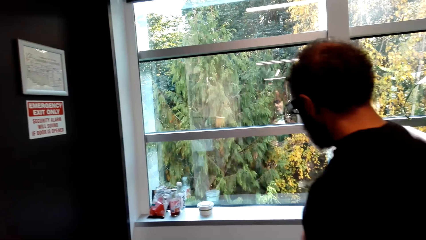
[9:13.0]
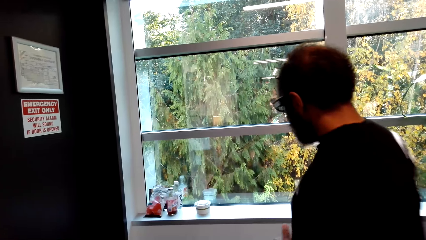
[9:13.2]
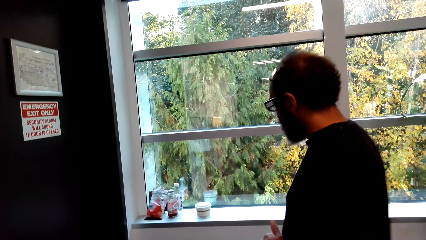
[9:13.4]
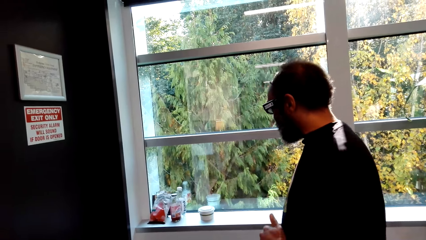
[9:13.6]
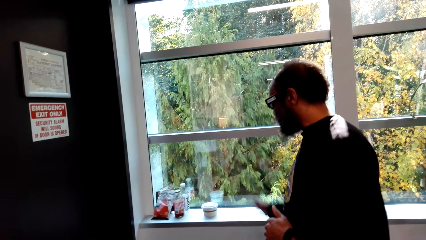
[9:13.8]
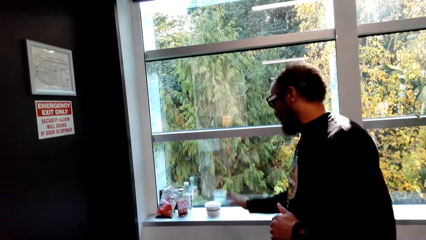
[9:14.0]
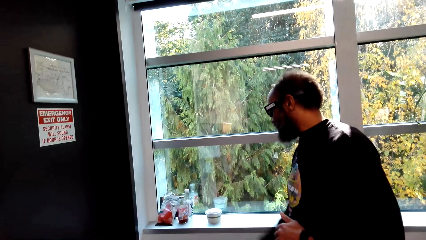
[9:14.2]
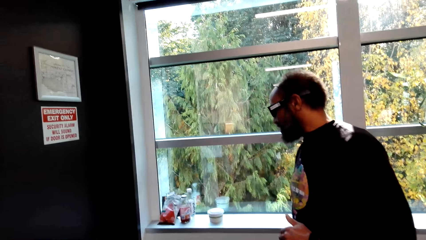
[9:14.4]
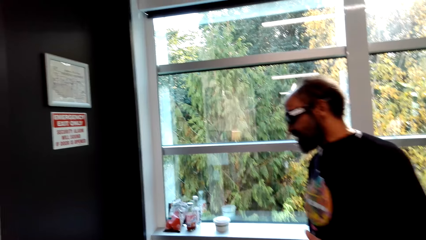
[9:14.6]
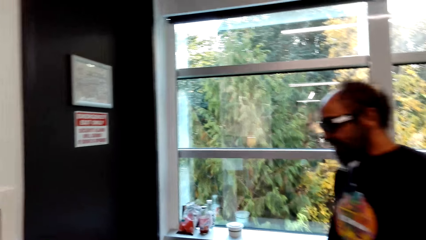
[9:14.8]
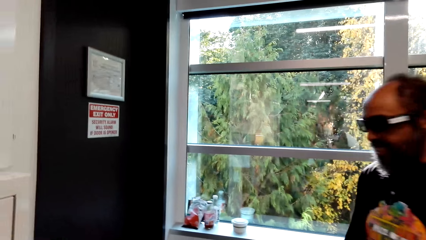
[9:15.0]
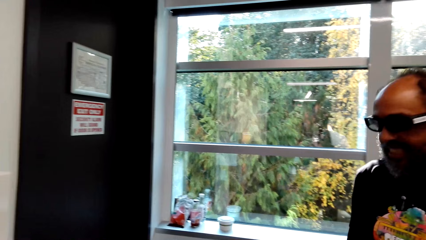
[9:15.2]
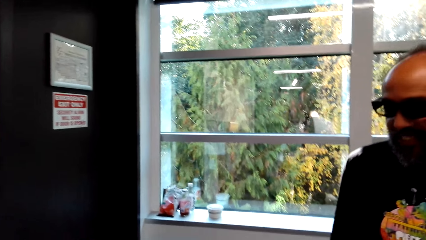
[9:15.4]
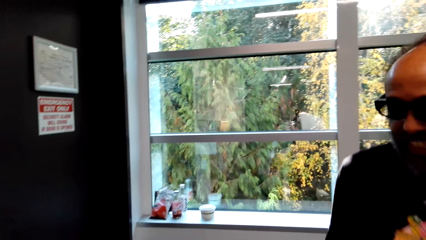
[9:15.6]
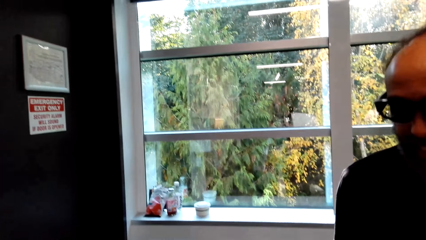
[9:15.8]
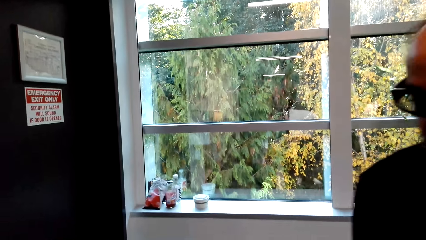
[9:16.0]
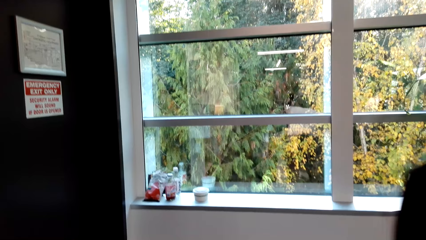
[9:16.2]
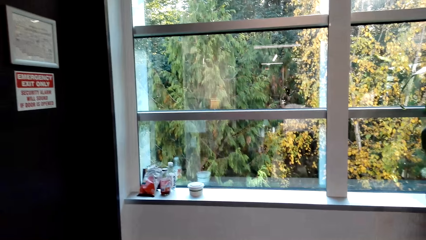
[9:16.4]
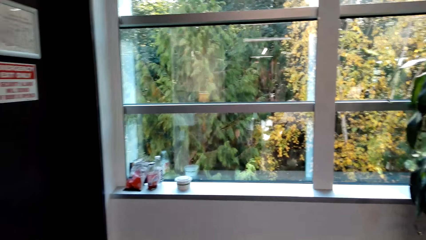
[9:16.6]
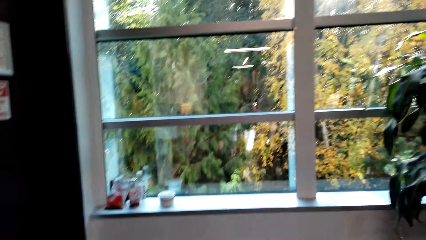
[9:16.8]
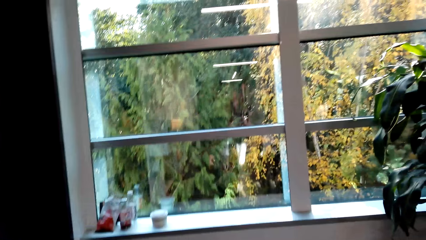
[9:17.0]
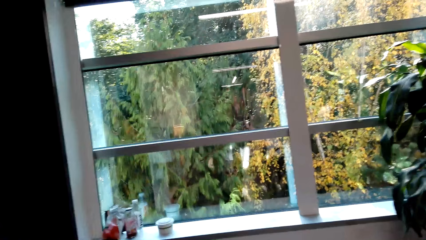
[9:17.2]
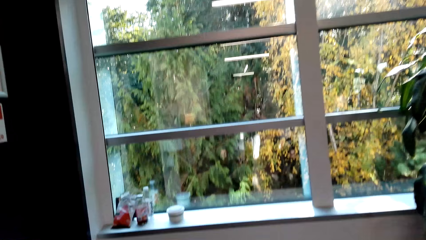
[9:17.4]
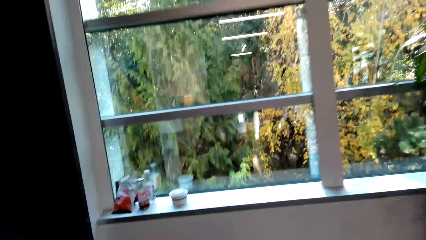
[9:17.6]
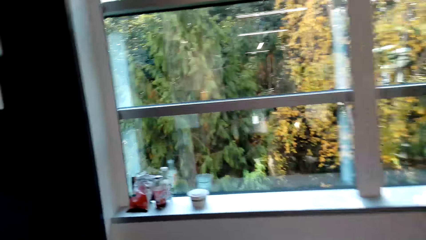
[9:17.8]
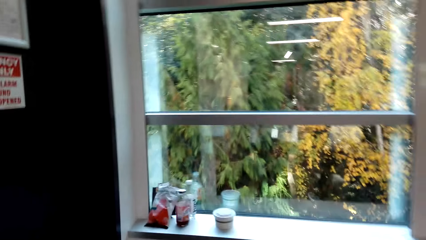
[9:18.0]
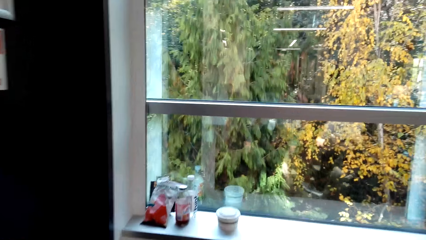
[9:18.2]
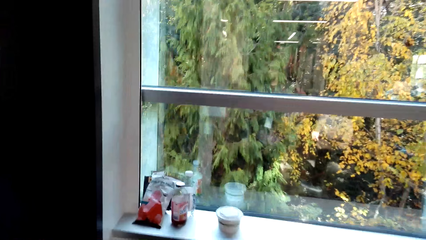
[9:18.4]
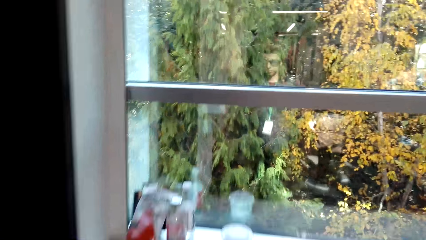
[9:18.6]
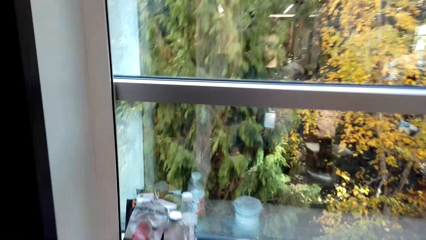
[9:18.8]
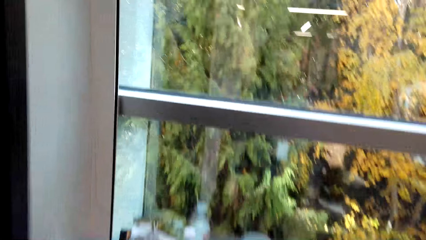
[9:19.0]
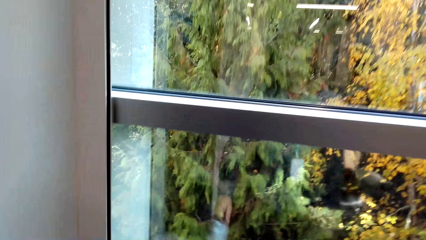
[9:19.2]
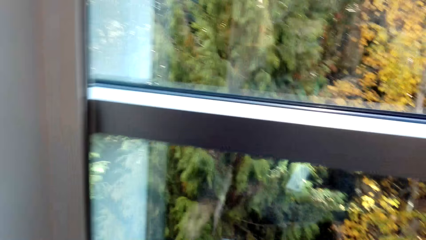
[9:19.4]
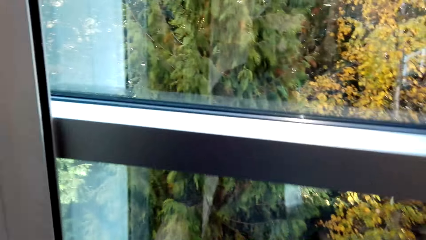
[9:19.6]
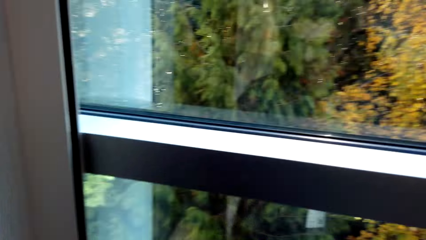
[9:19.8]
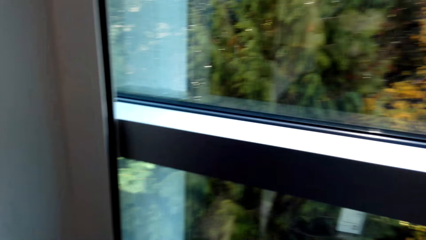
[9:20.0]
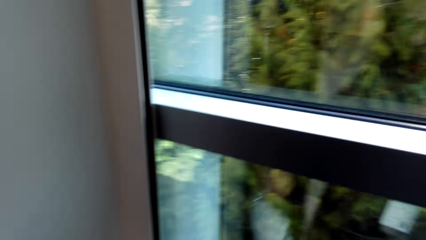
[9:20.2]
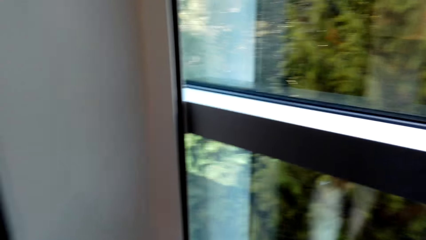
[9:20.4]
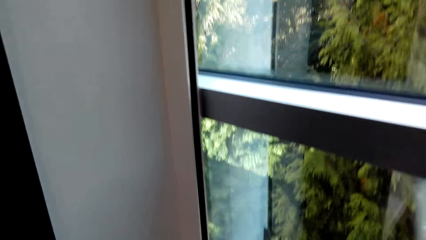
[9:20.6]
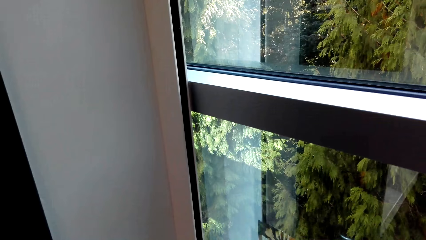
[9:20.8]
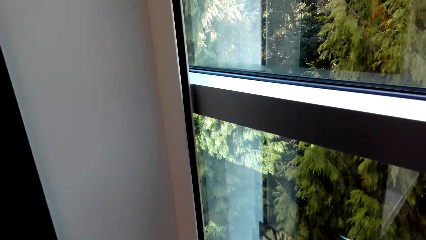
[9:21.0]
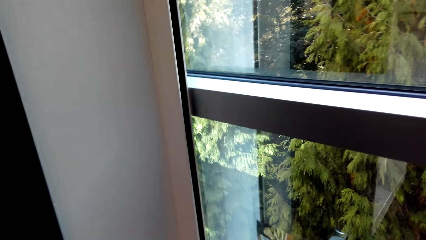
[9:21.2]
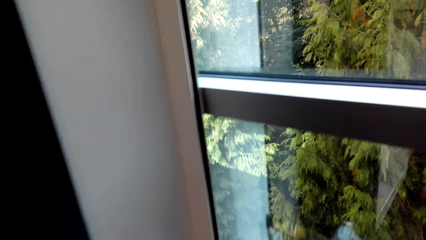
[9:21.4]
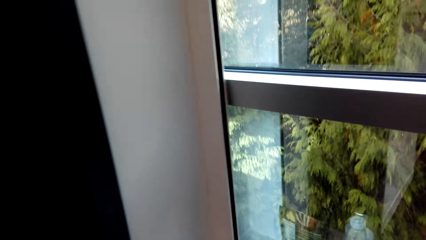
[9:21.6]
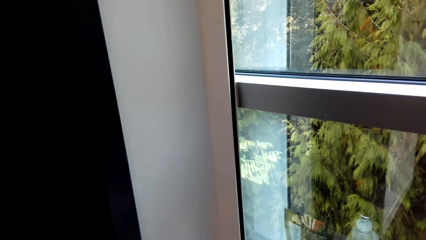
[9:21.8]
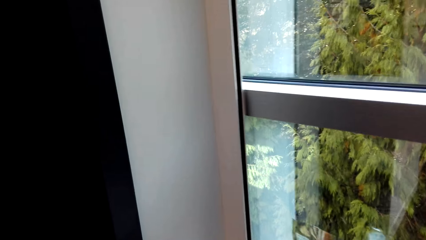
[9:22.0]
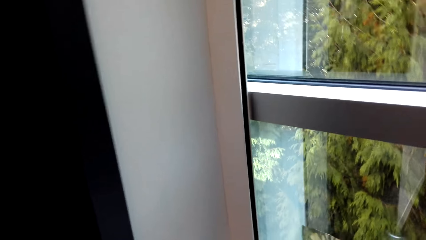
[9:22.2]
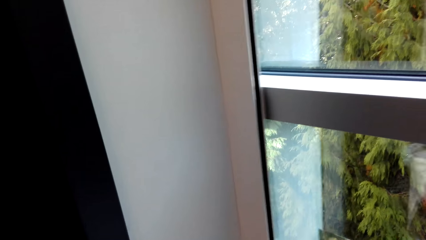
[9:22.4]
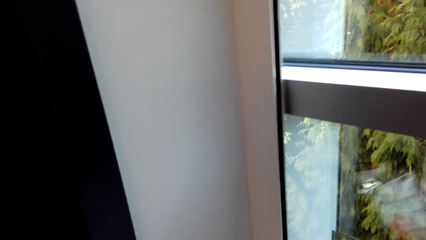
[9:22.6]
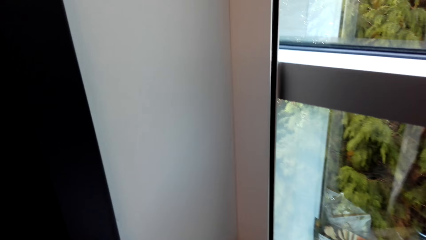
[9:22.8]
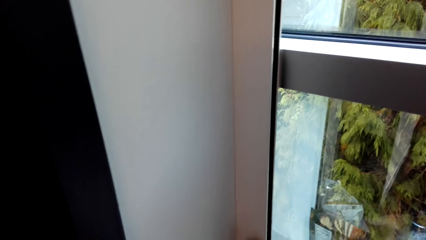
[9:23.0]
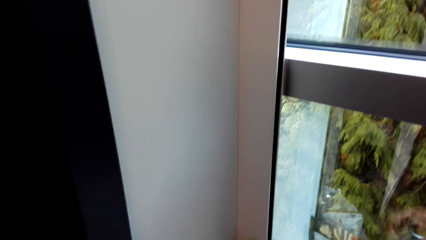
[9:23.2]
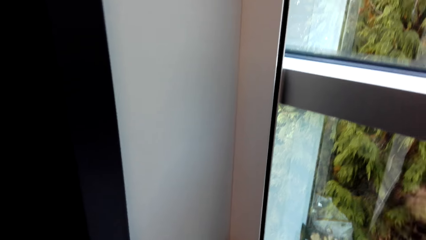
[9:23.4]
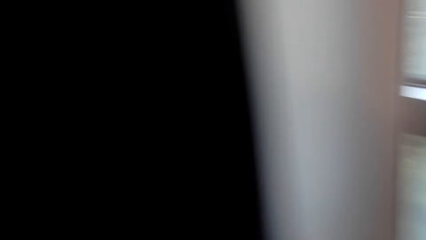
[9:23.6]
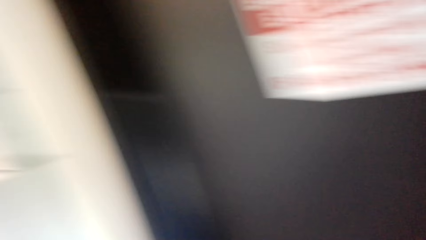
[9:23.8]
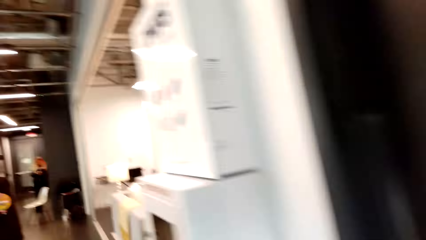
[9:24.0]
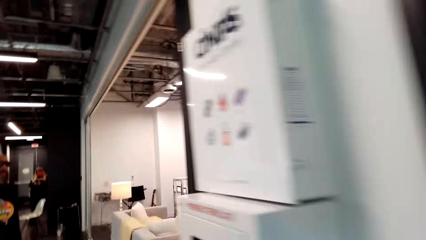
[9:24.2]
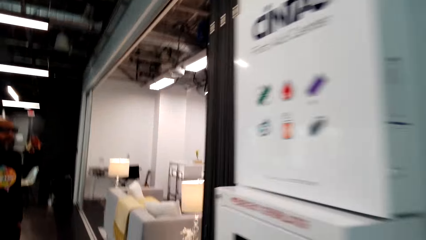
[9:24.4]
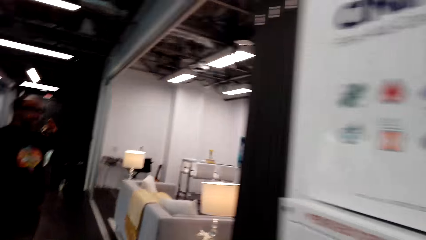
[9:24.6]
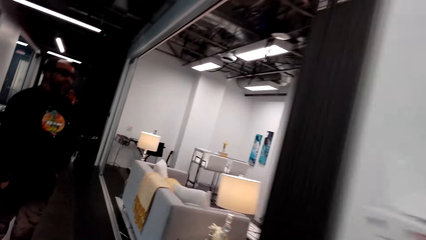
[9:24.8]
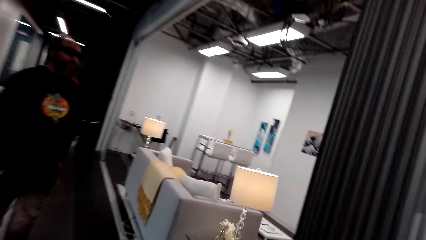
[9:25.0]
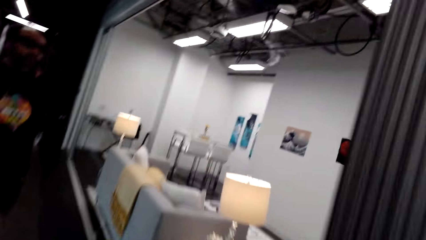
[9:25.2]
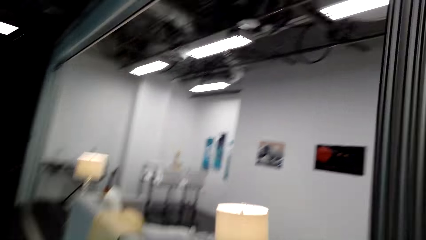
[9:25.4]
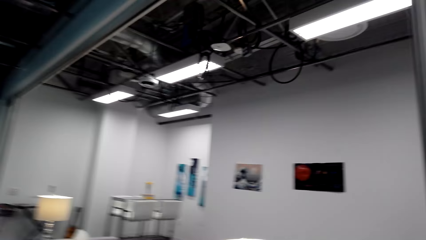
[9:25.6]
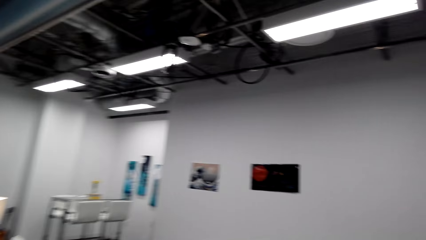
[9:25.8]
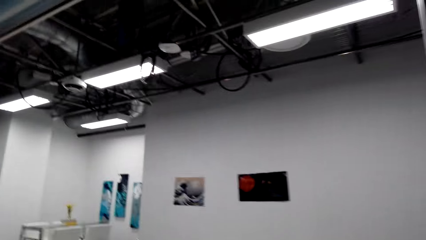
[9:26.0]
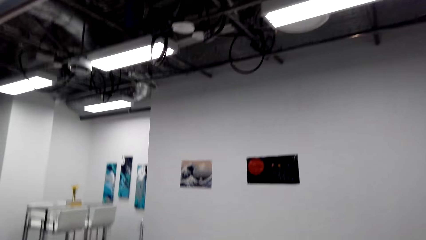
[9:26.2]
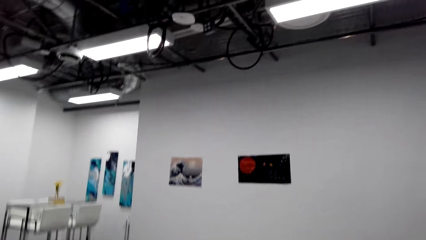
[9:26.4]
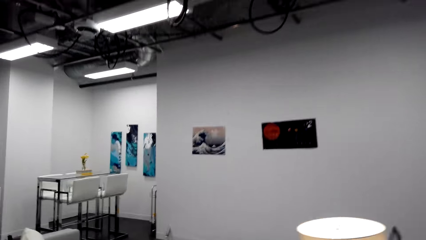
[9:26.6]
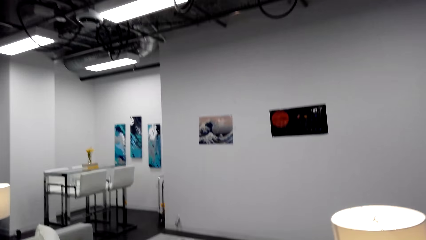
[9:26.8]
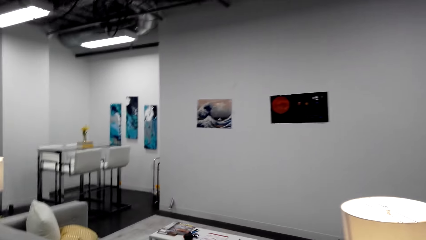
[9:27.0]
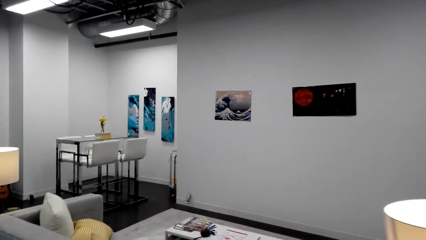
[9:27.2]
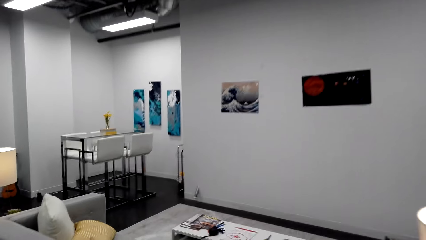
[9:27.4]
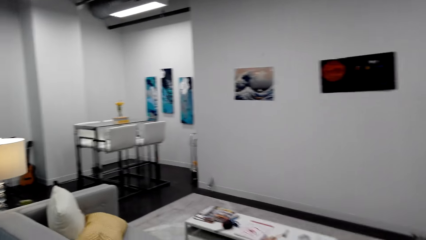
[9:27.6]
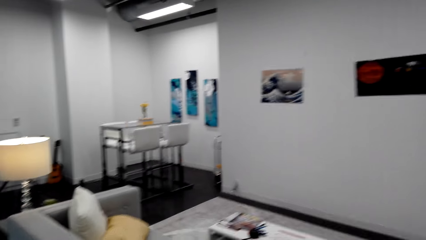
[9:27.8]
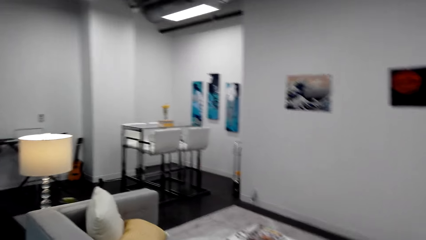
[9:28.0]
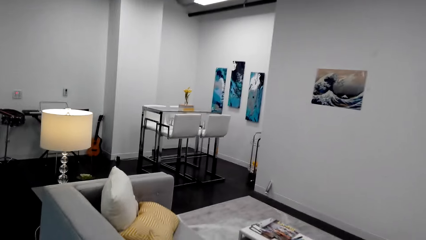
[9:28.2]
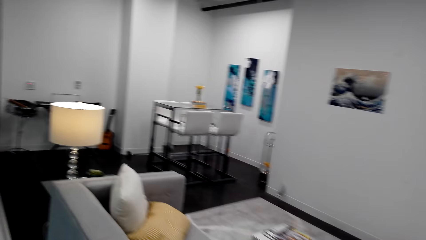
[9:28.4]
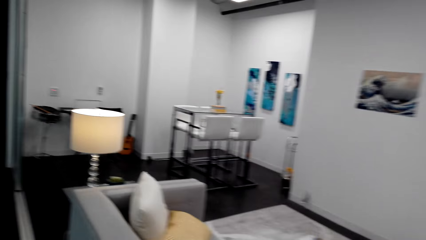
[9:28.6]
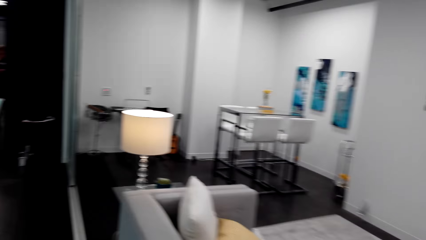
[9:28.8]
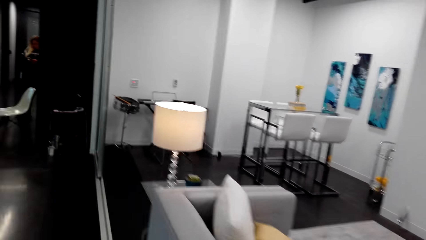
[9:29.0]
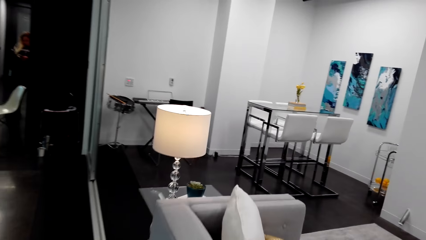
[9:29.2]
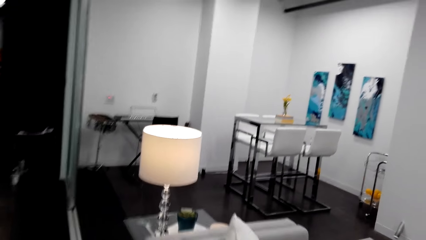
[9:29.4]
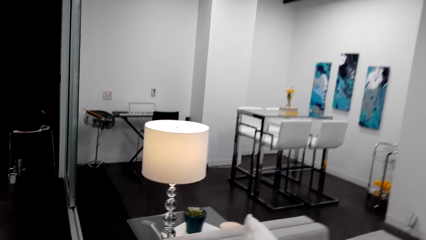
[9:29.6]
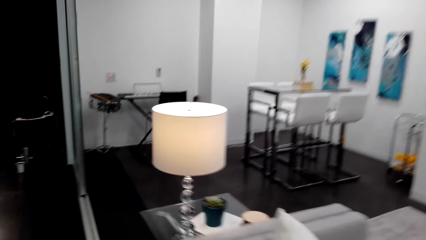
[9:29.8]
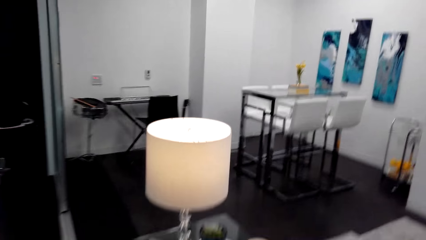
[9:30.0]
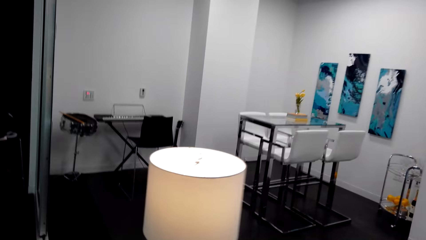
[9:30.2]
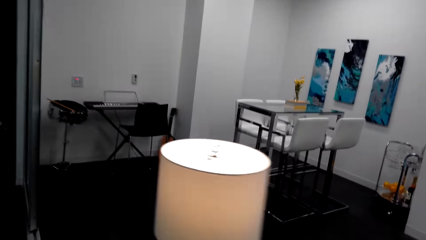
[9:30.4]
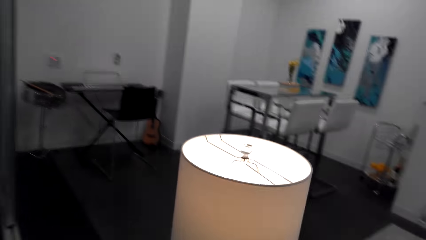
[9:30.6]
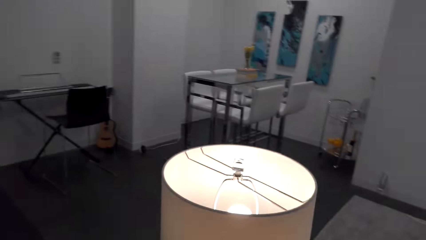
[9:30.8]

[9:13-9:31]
A man walks towards the window and gestures with his hand. The camera wearer walks towards the window. They pick a snack bag from the window stool. They put down the plastic packet. They walk away from the window. The man stands in front of the camera wearer. The camera wearer walks to the table. They walk around the house.
